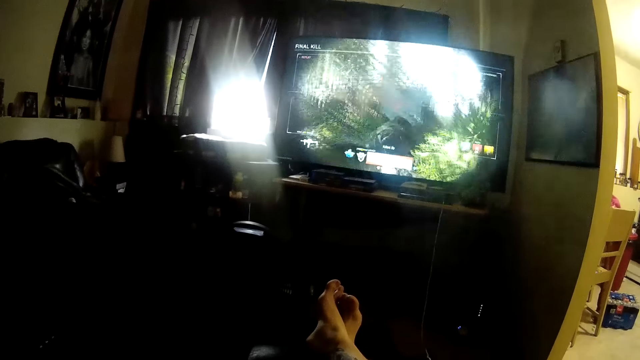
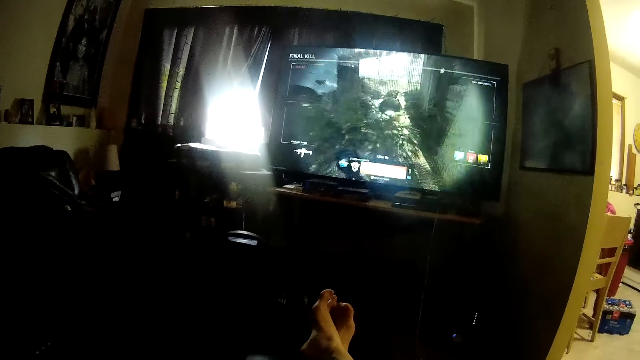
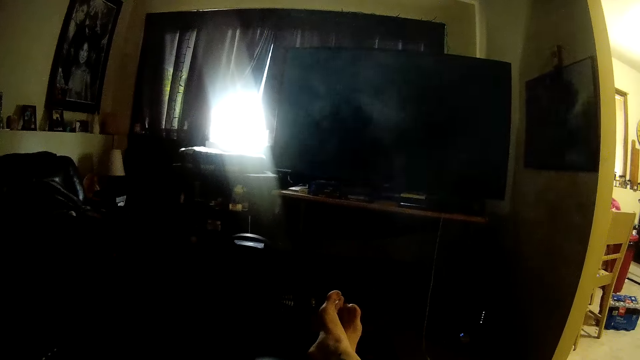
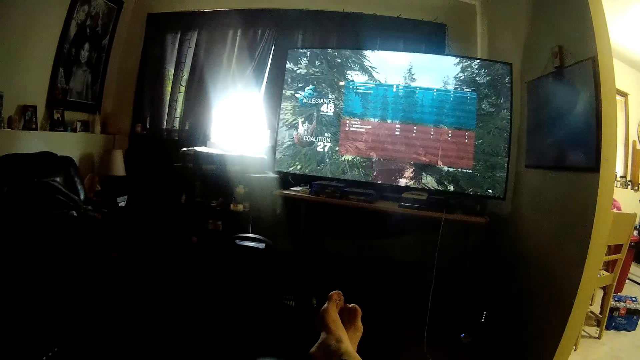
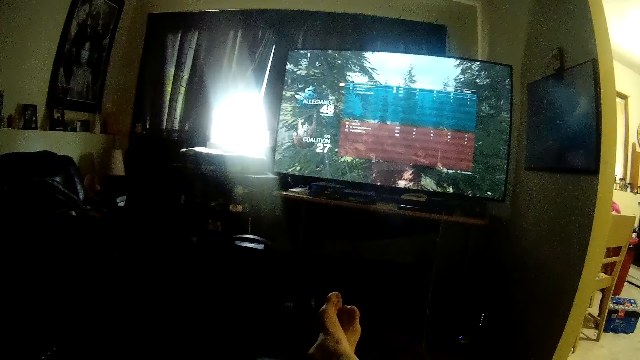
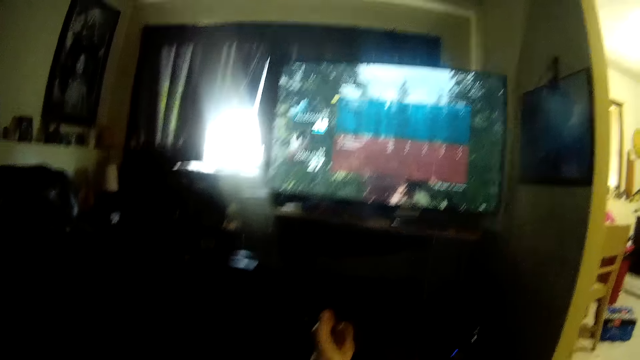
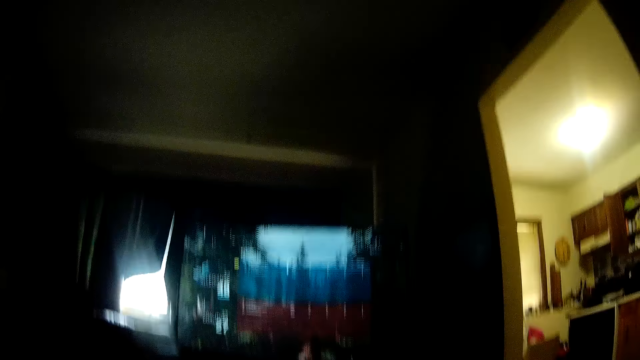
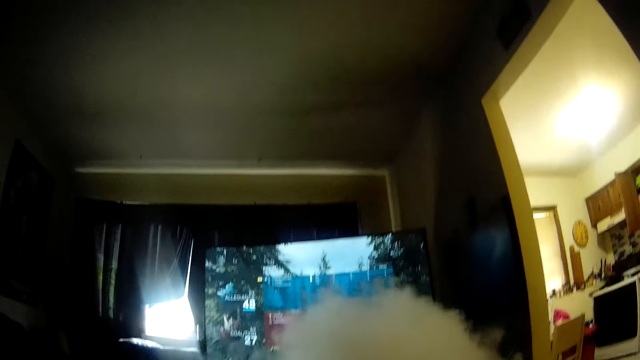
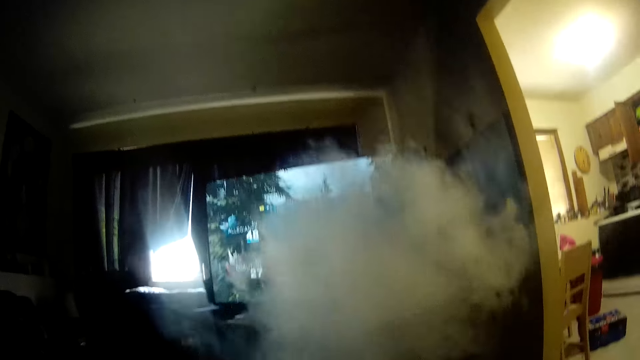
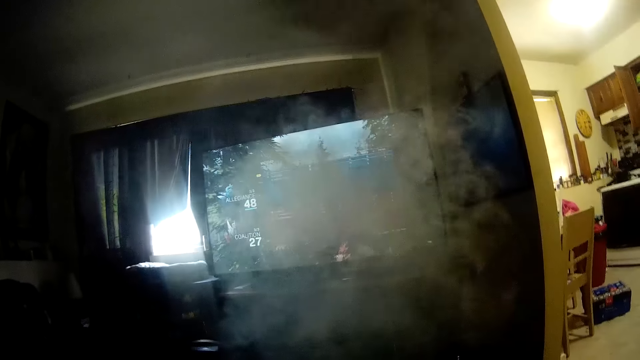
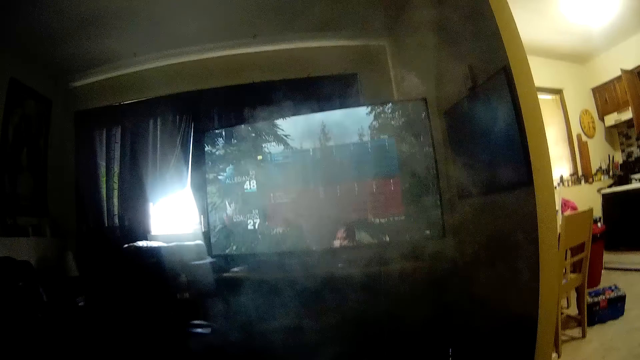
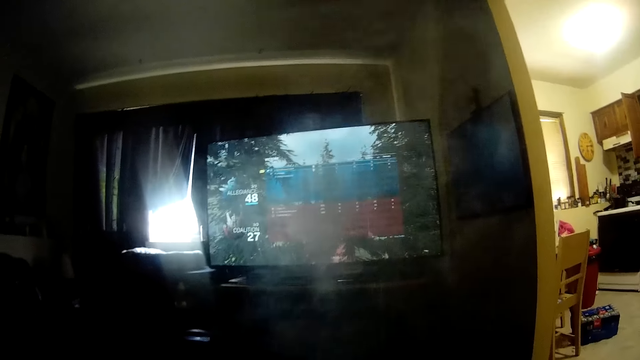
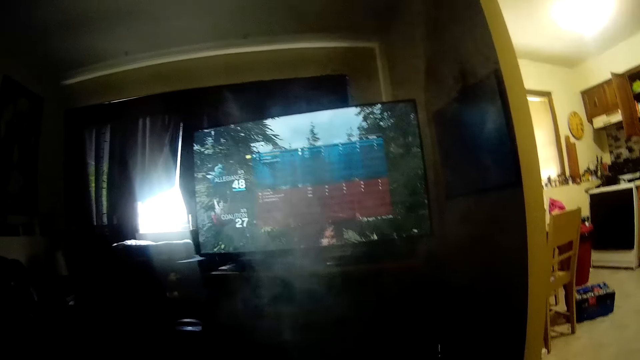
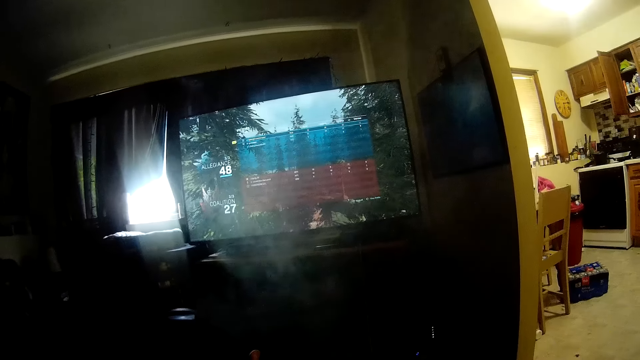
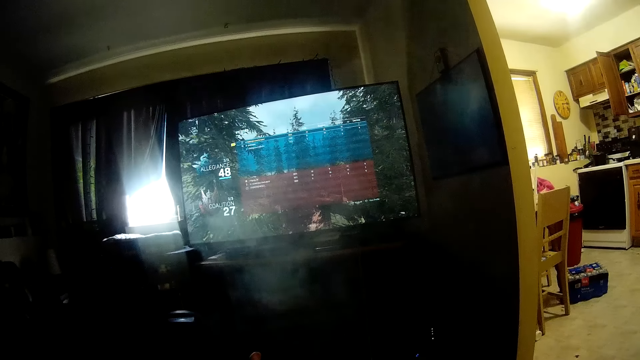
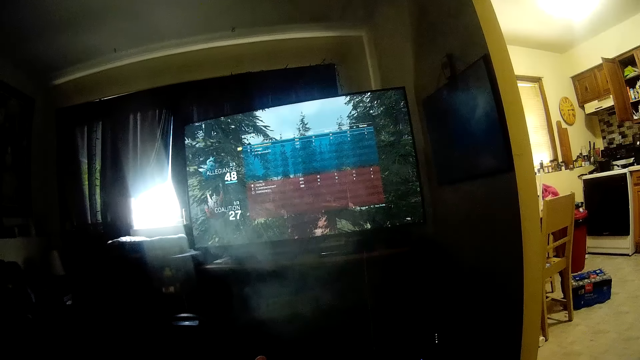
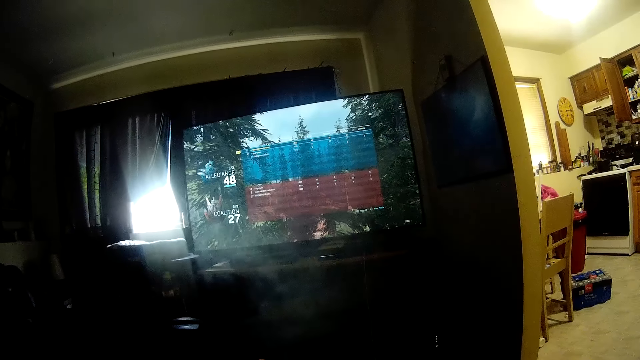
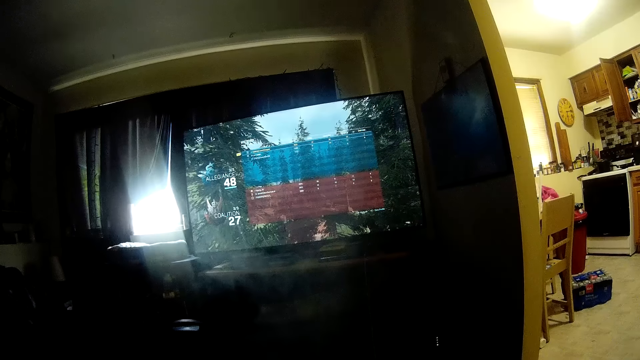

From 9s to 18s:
The camera wearer looks at the computer screen. They blow smoke in the air. They look at the computer screen.

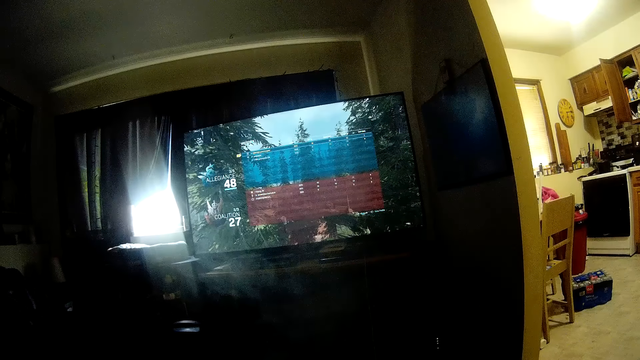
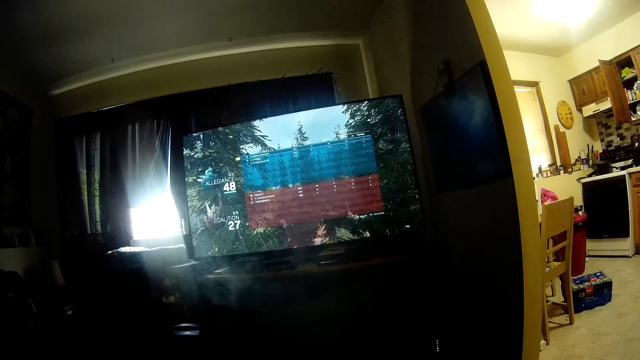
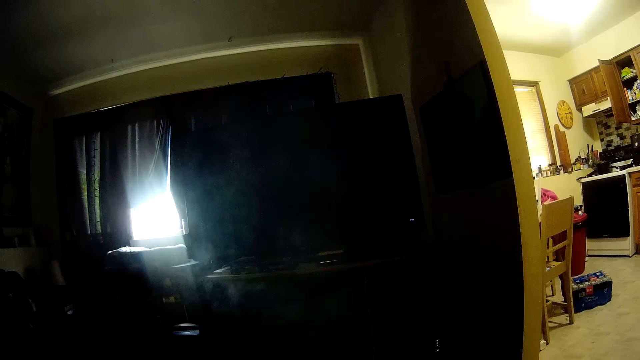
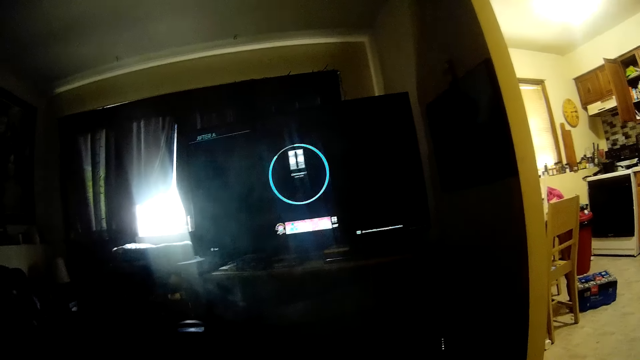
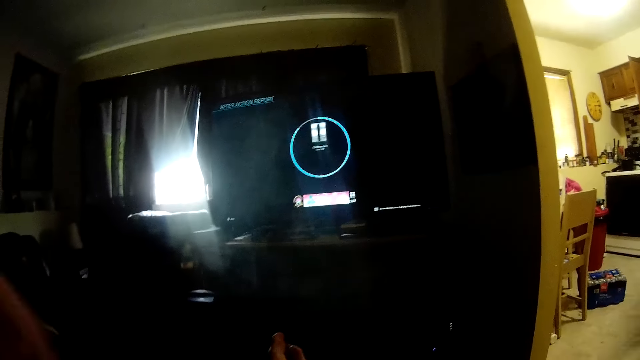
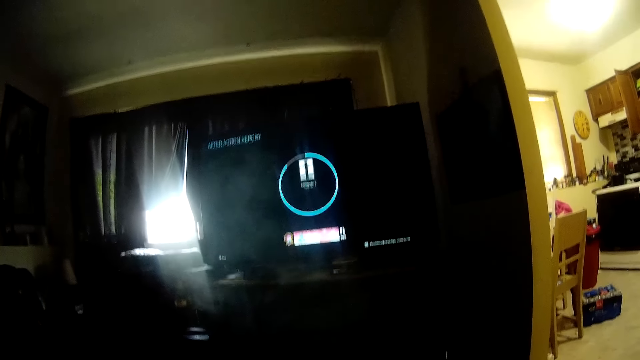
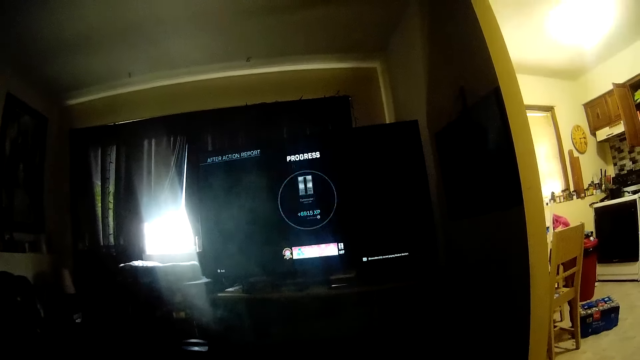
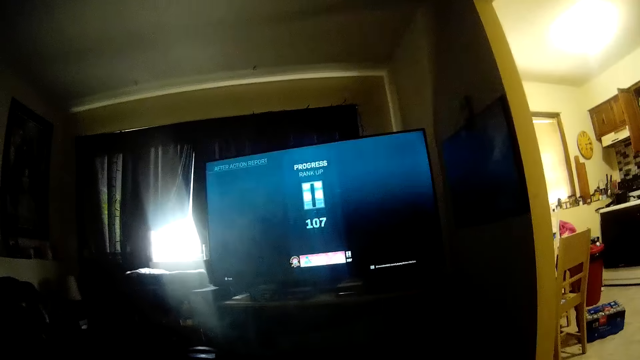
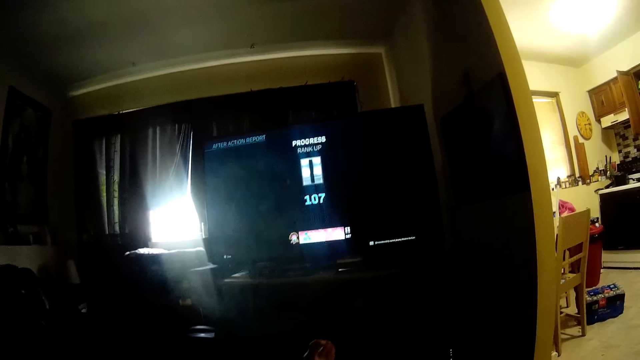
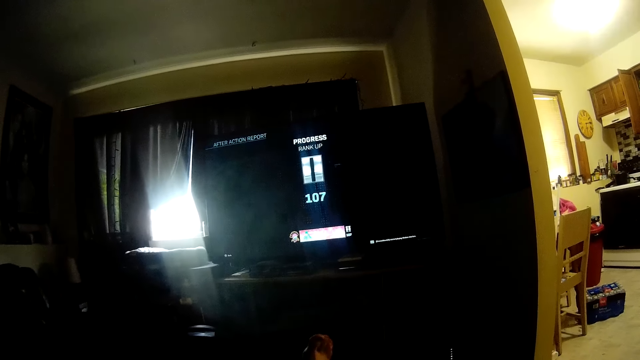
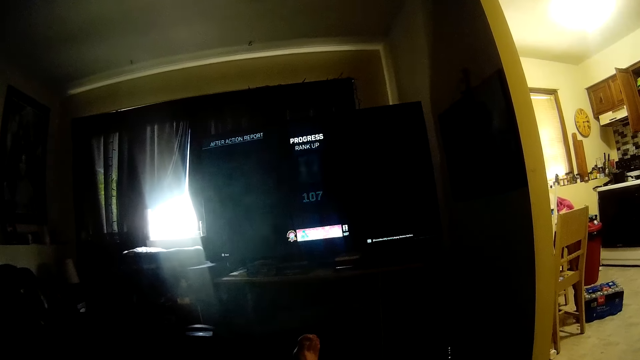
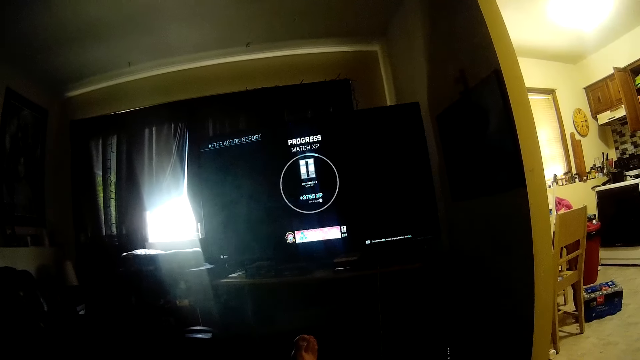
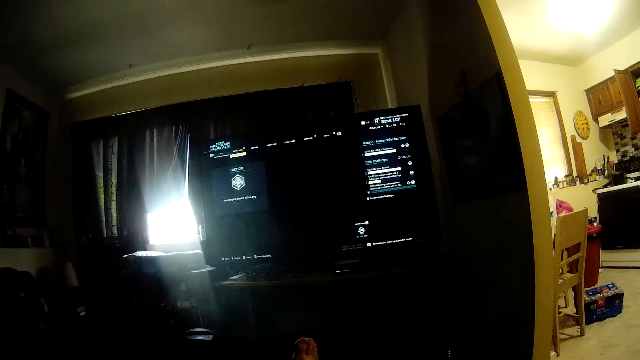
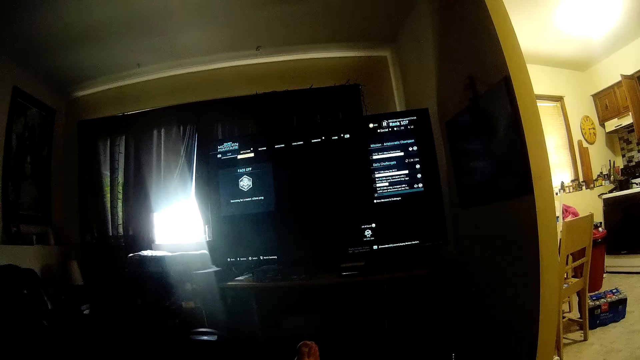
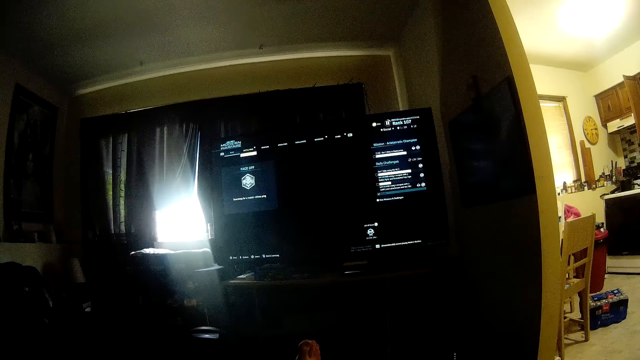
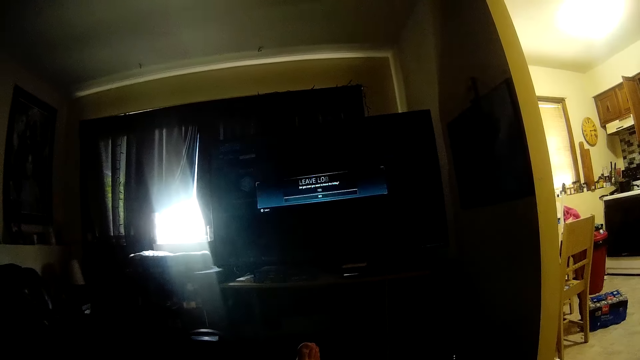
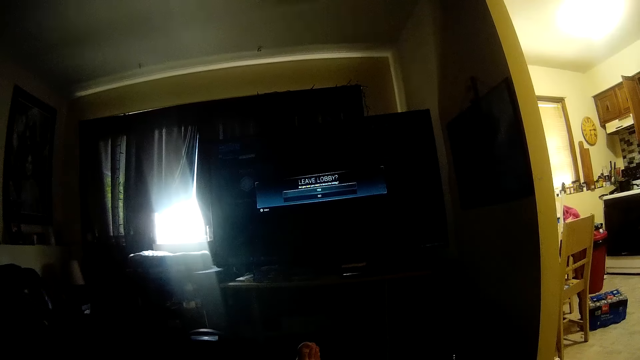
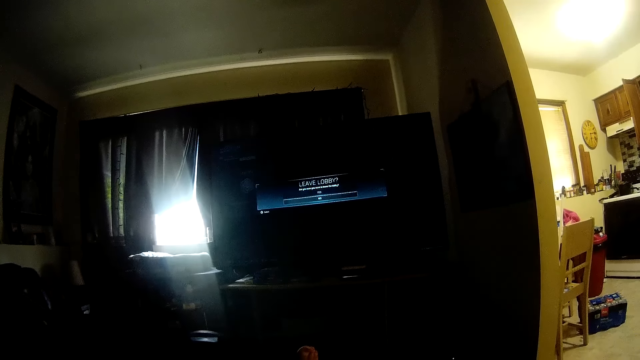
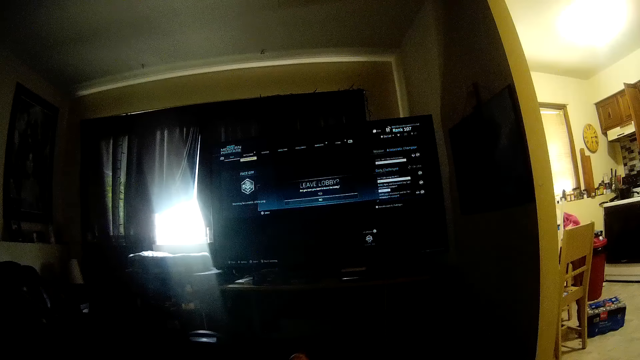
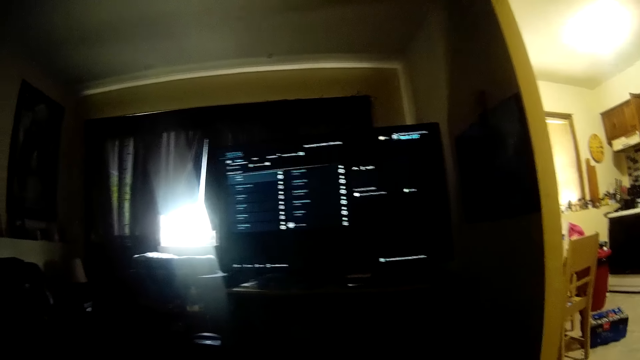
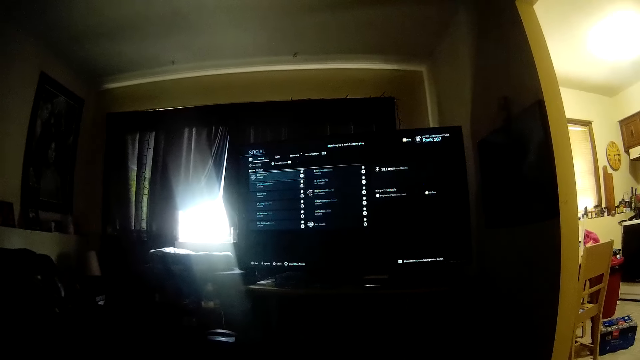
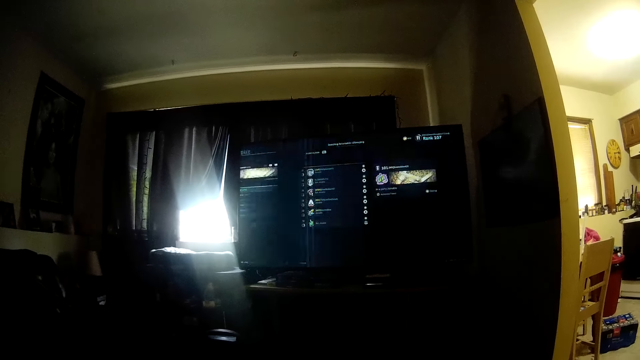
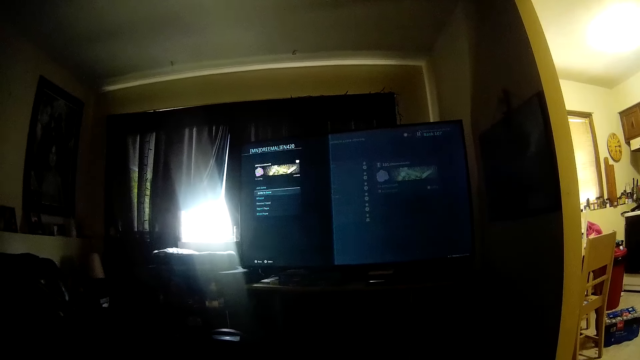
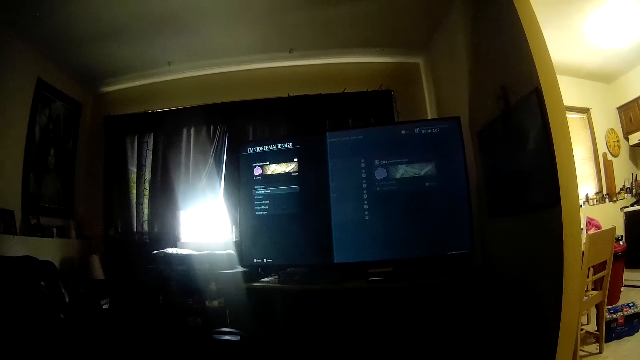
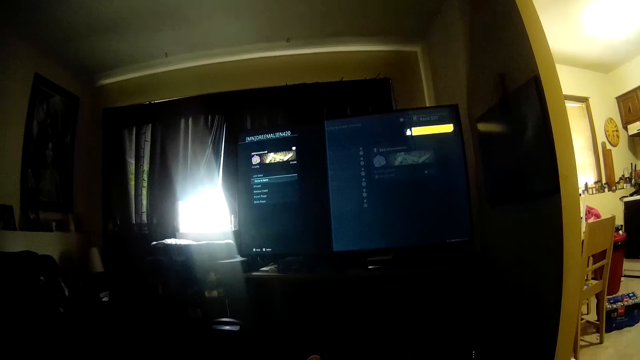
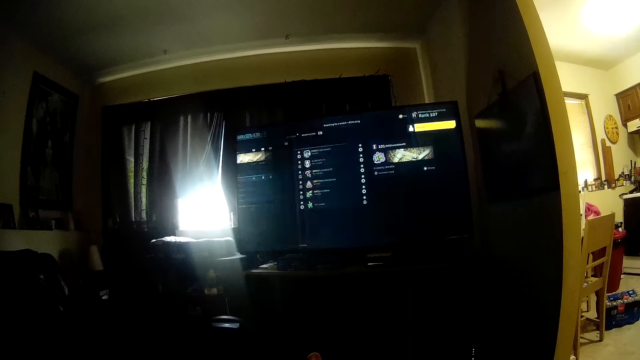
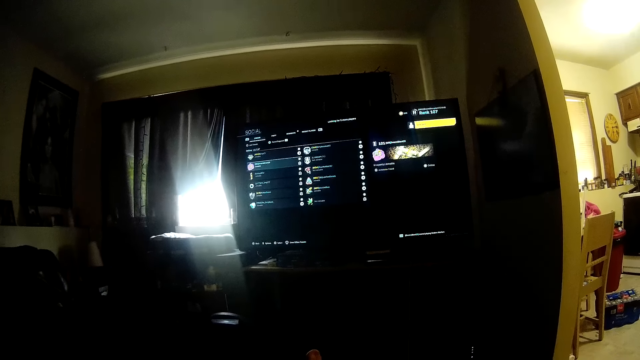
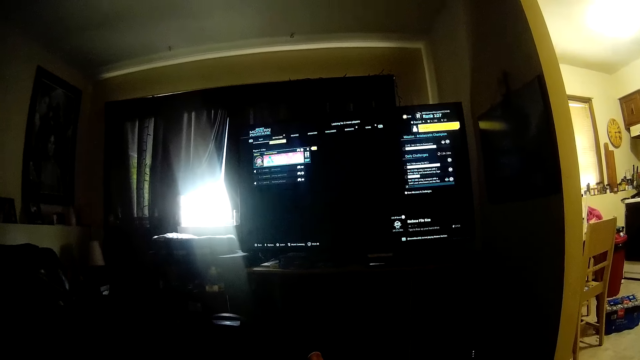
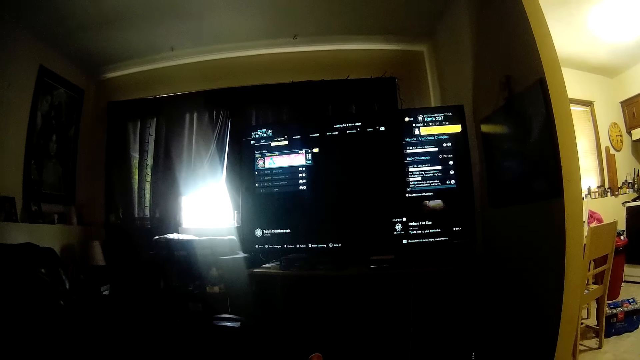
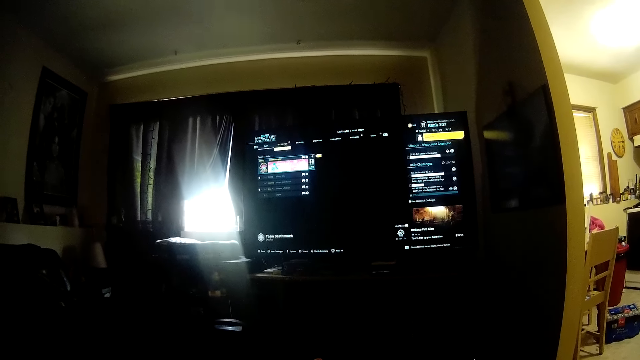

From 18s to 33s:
The camera wearer operates the computer. They move hands. They operate the computer. They move leg.
